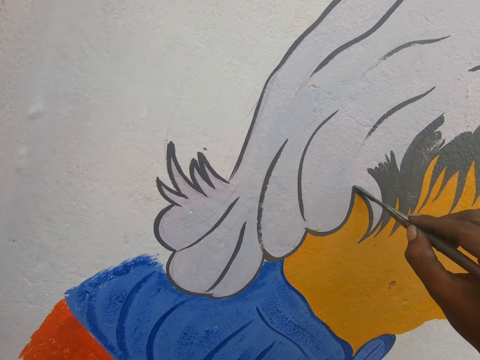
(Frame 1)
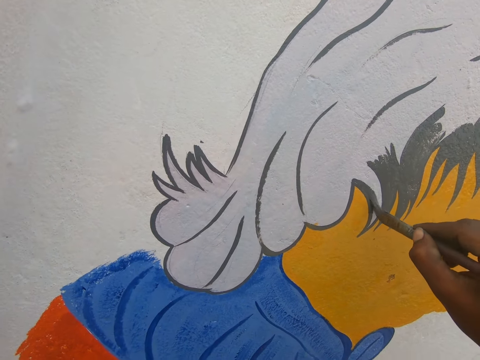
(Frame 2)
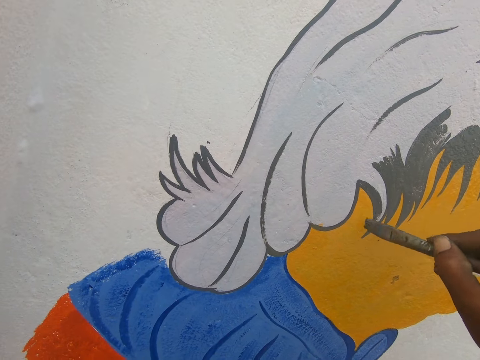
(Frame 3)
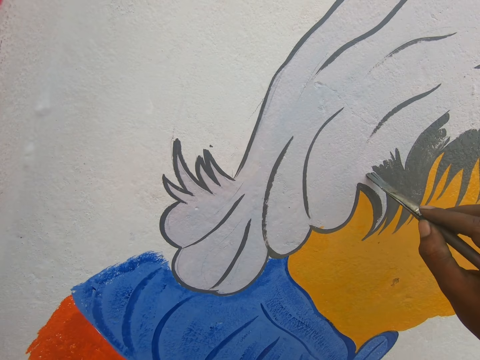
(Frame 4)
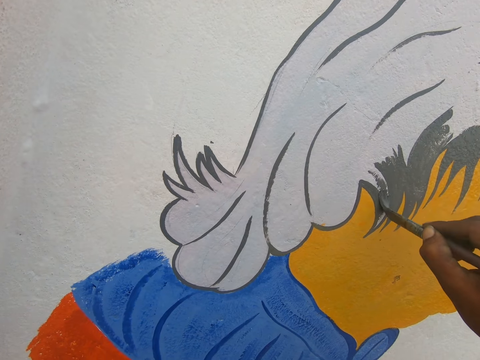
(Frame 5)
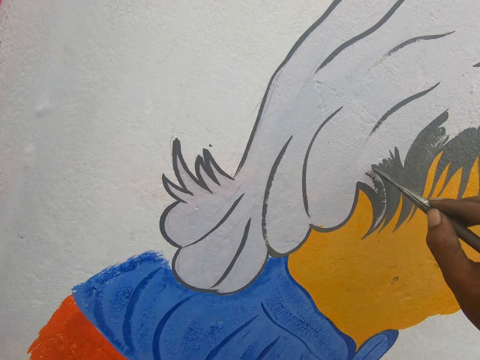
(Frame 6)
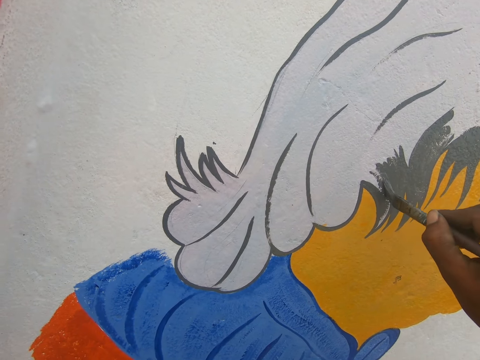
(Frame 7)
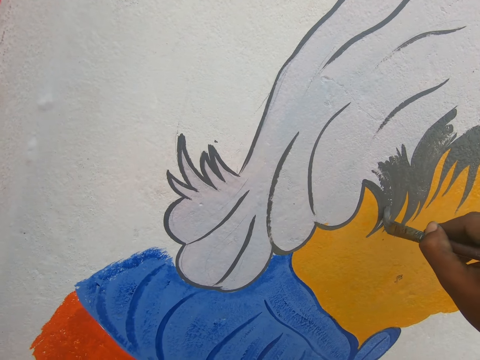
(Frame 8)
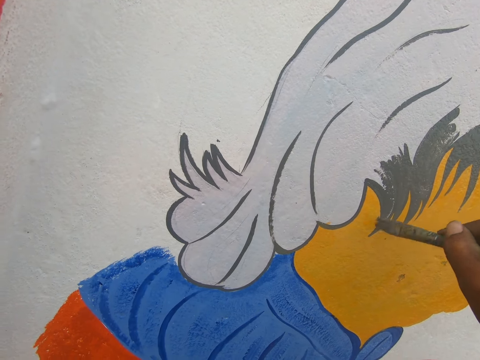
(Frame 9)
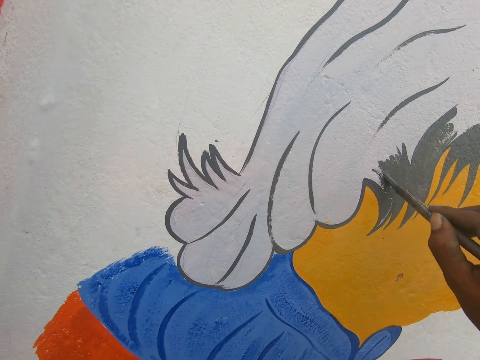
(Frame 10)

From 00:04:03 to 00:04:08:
The camera wearer draws on the wall with a brush.
